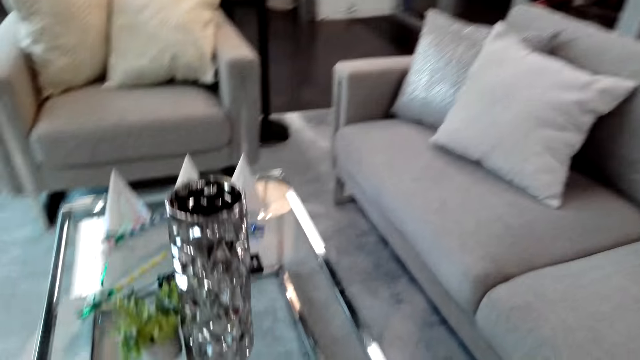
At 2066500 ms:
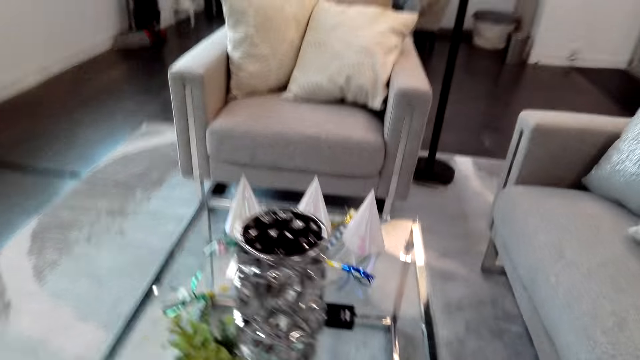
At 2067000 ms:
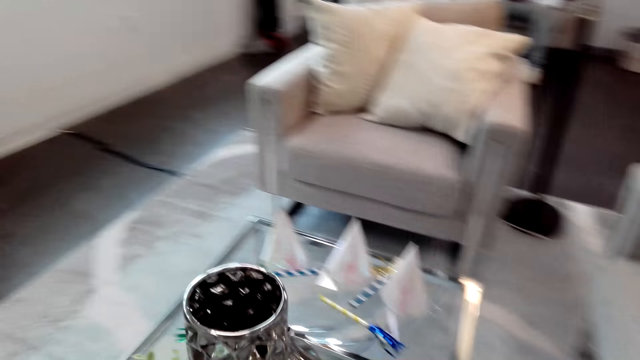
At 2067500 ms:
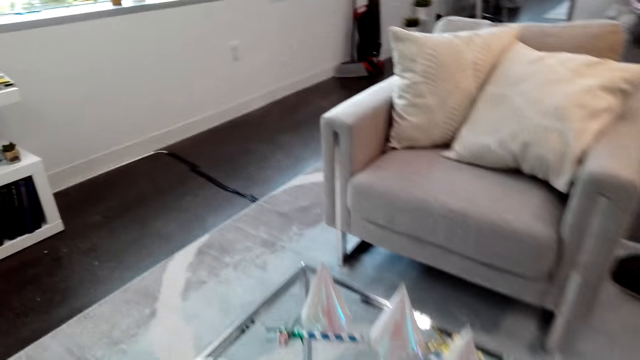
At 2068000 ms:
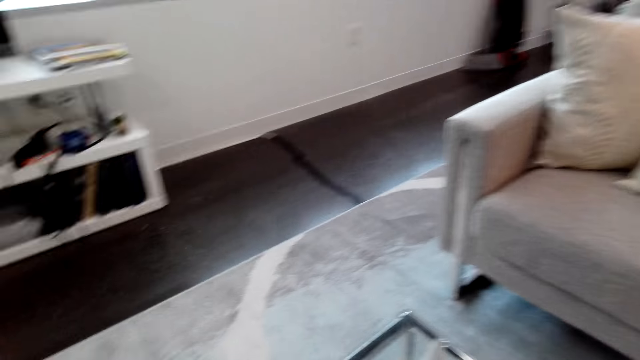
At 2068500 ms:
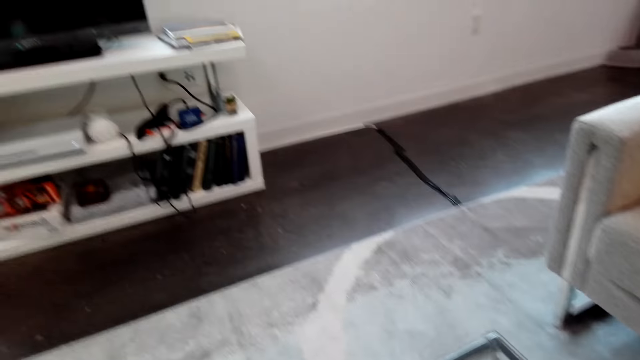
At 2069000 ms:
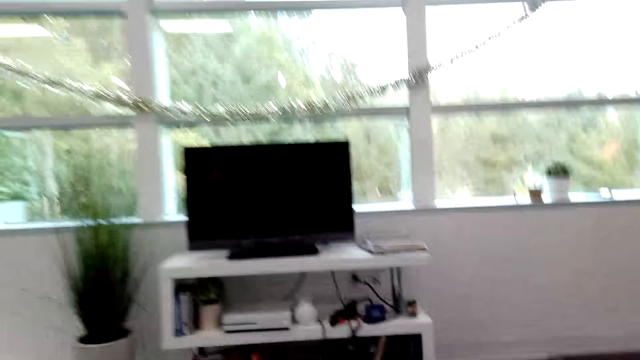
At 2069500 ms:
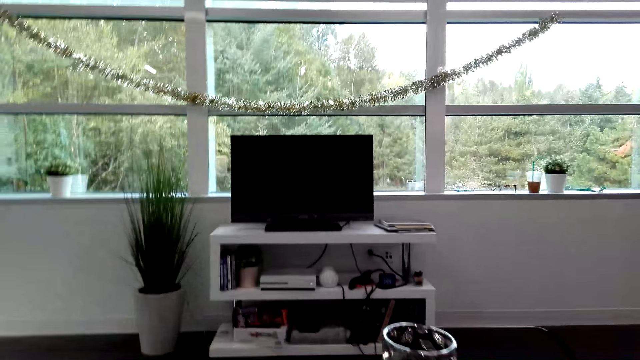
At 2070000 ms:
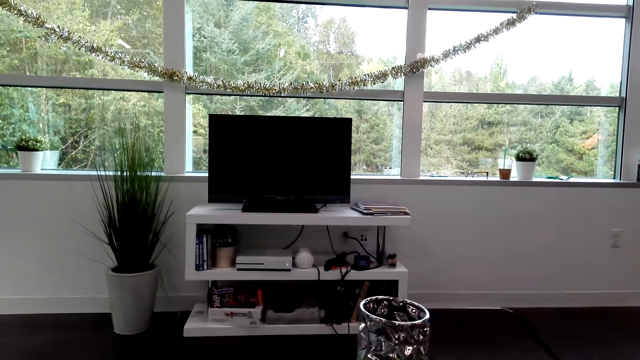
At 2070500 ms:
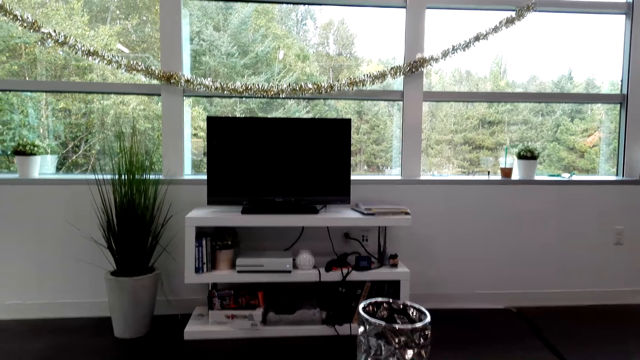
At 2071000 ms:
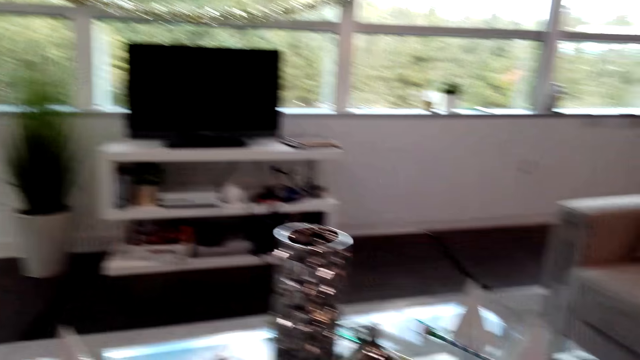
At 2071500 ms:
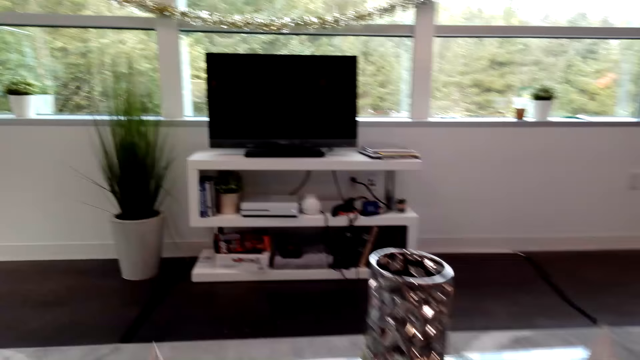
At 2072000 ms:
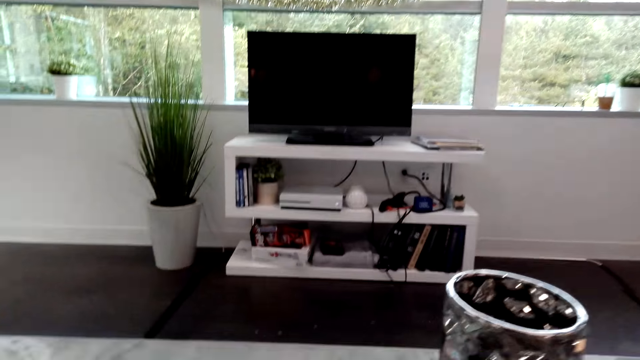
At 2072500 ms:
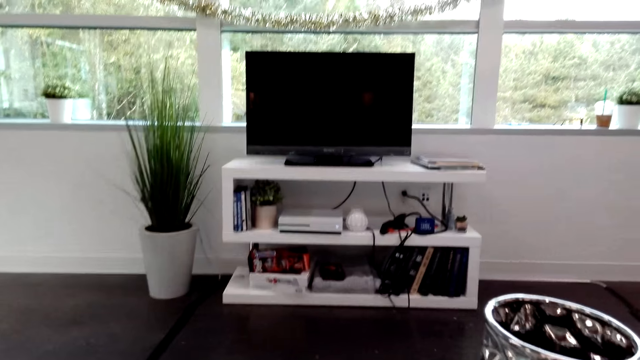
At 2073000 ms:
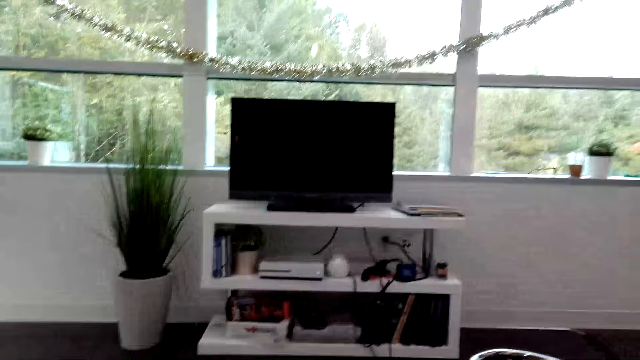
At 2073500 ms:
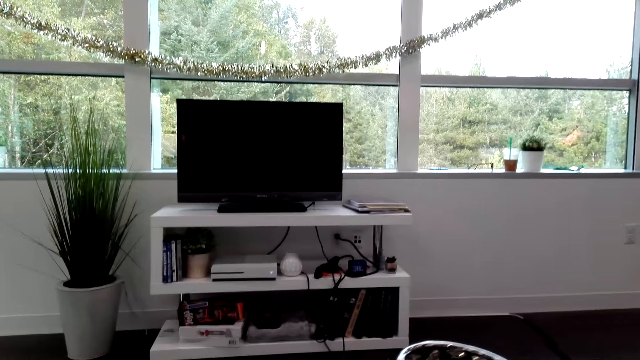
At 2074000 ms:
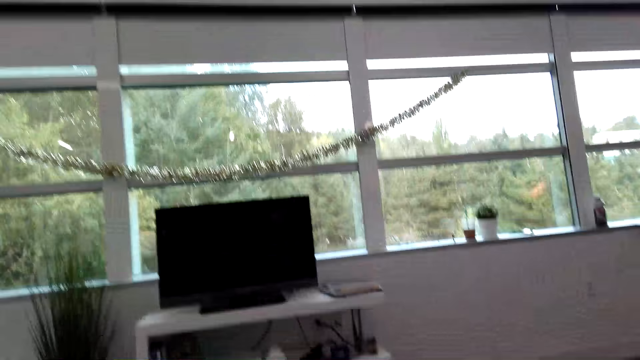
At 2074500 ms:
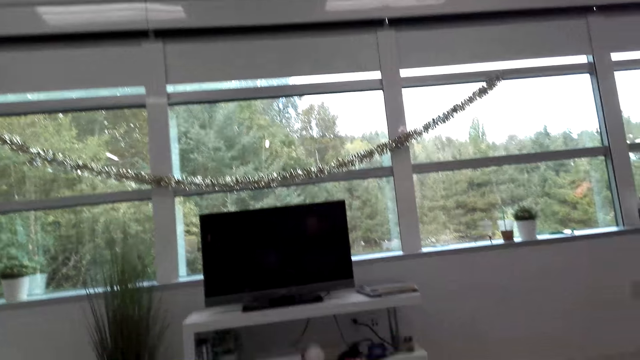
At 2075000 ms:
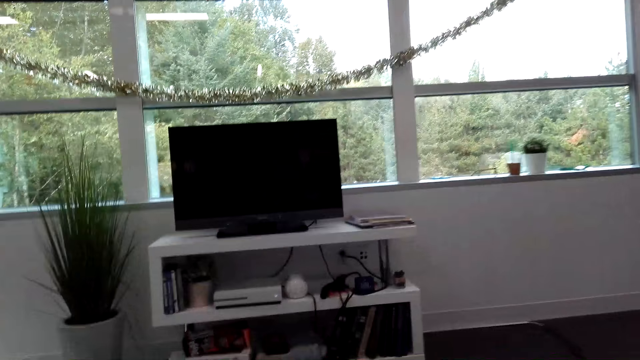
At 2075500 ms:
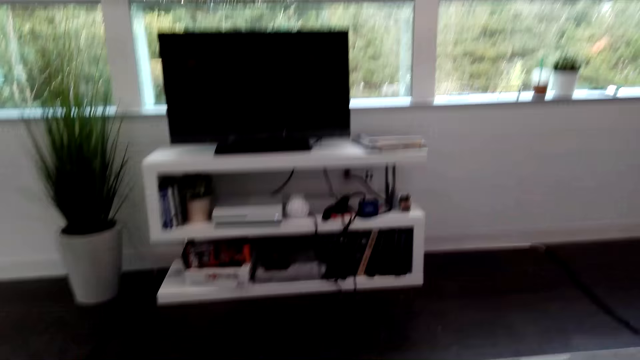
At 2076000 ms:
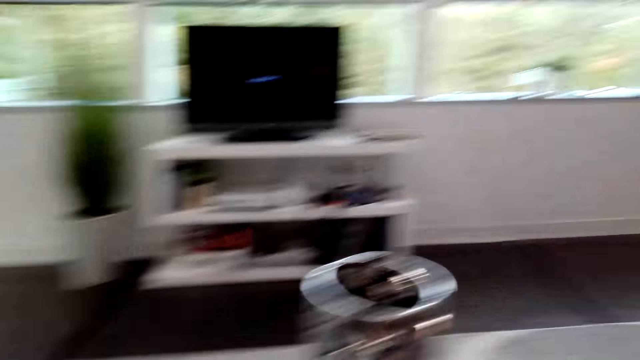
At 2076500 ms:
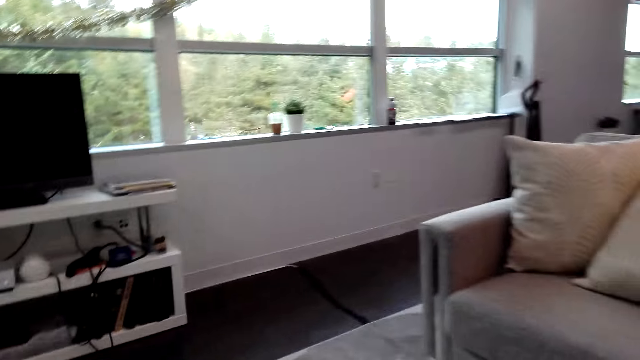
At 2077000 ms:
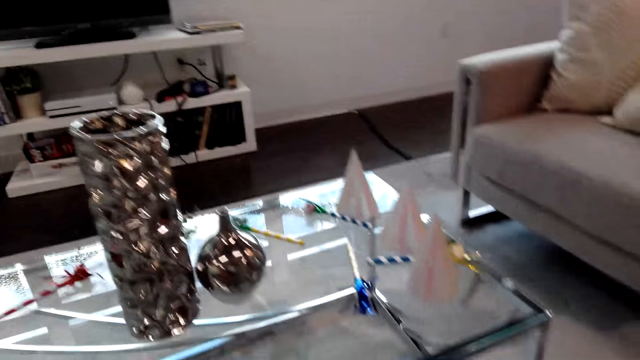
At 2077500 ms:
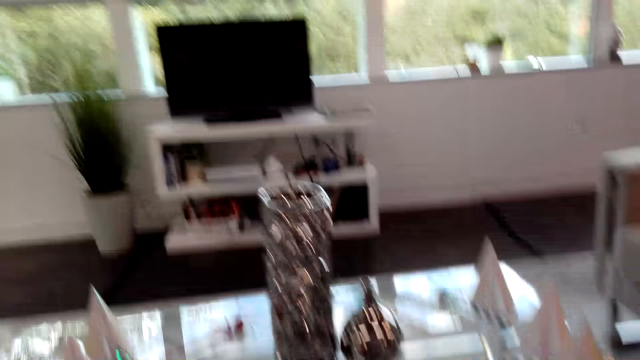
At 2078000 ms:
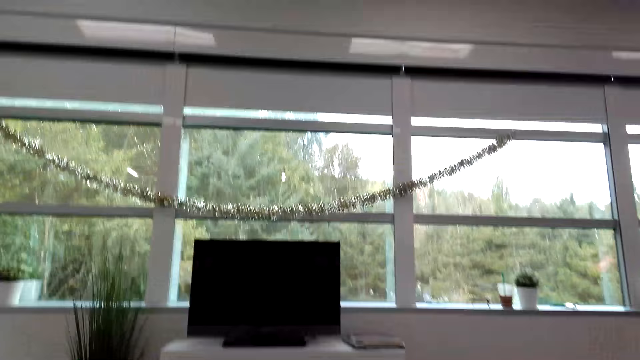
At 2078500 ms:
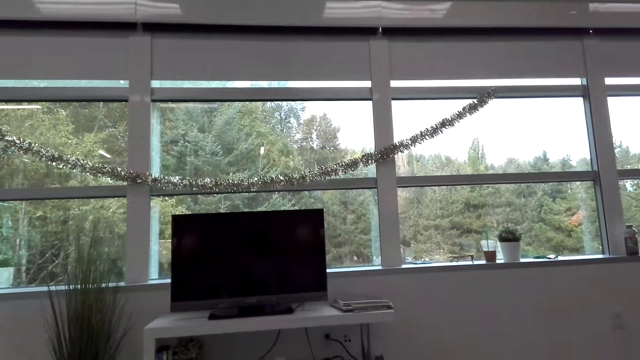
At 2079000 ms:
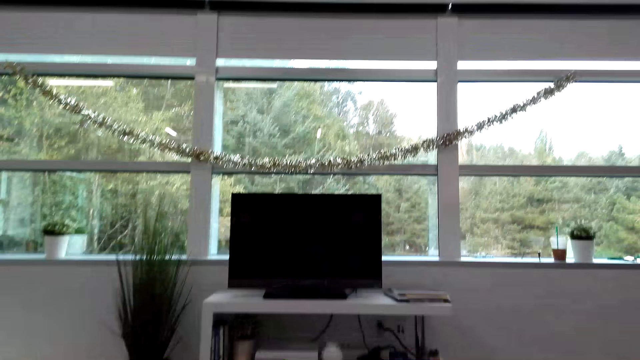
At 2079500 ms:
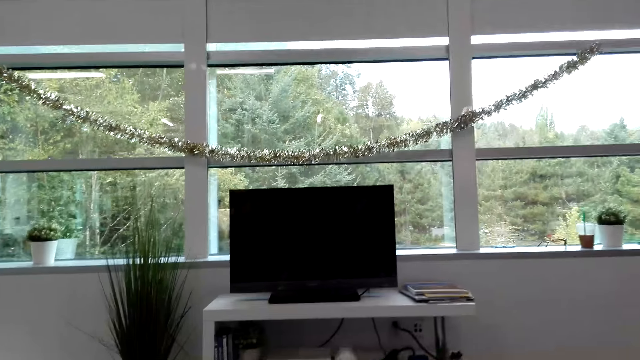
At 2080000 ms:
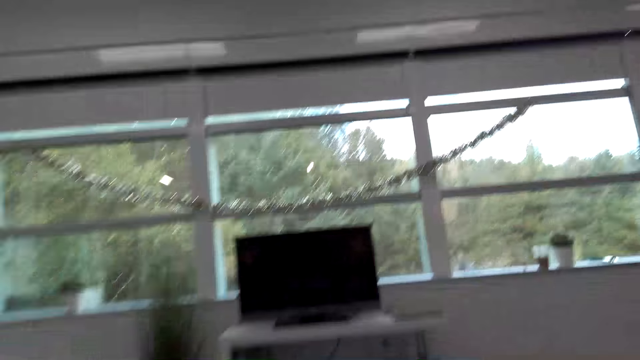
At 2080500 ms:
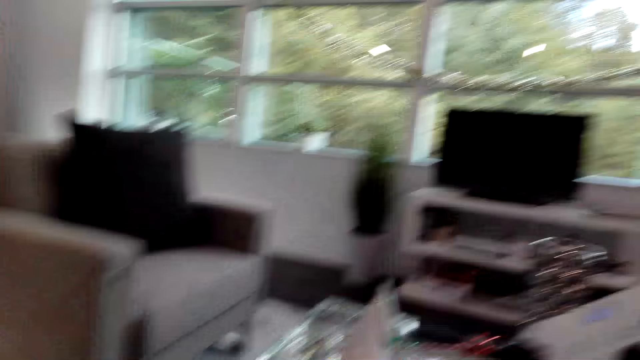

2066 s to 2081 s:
A man converses with the camera wearer. The camera wearer looks around the house.

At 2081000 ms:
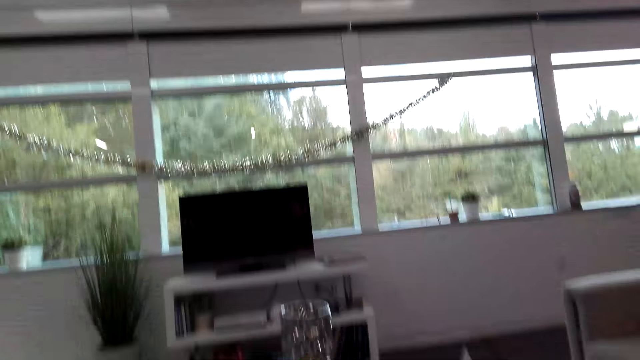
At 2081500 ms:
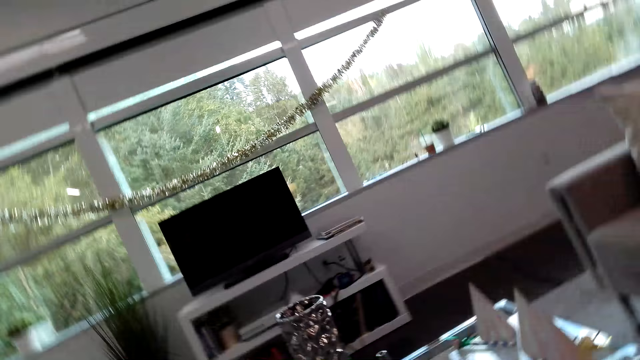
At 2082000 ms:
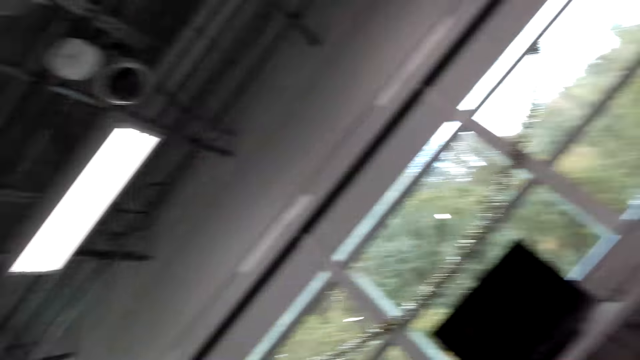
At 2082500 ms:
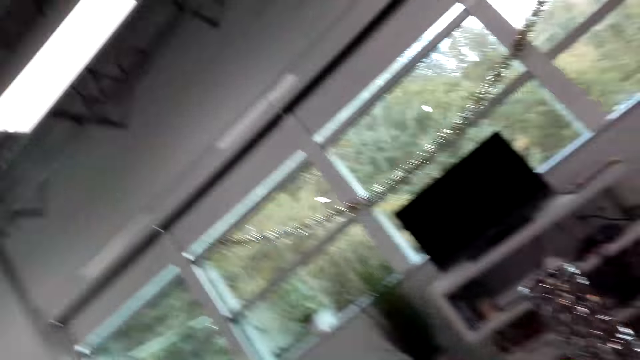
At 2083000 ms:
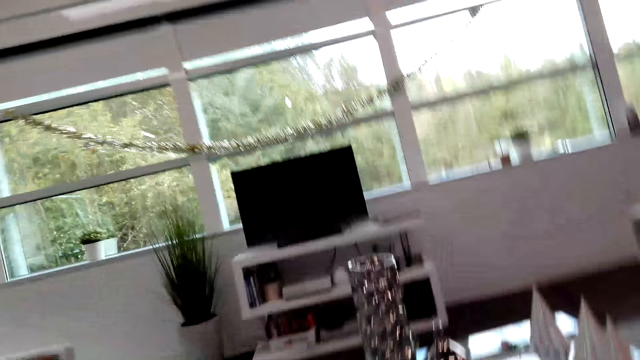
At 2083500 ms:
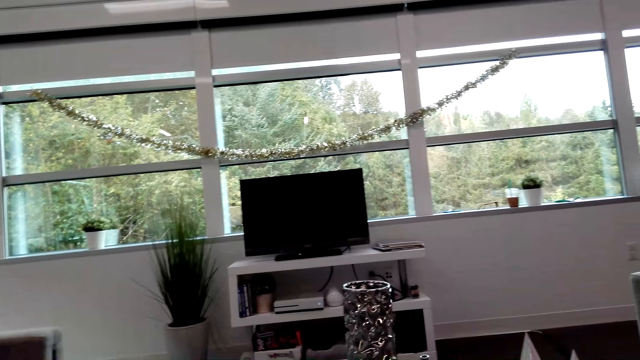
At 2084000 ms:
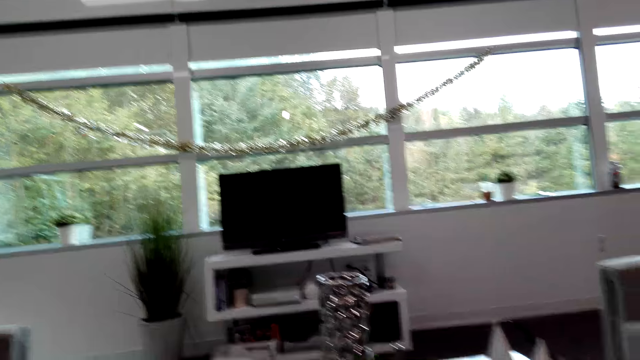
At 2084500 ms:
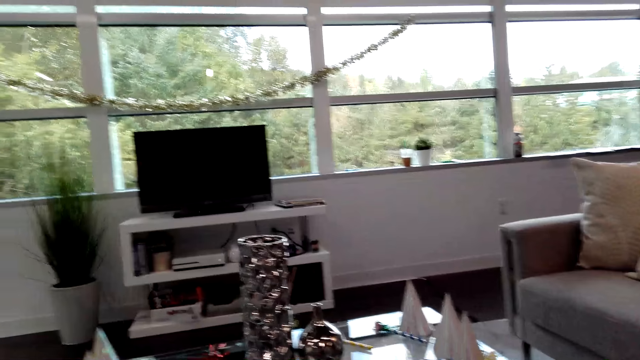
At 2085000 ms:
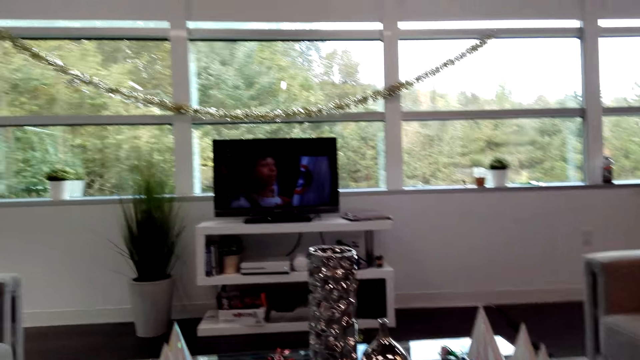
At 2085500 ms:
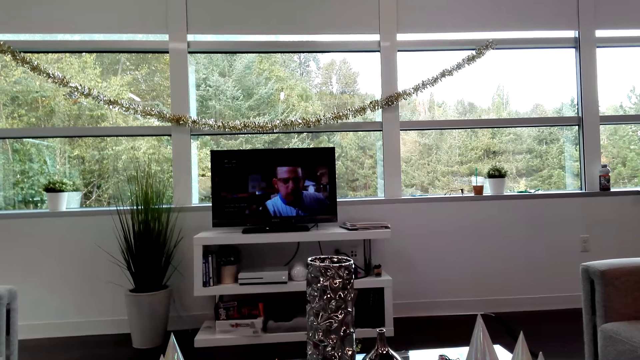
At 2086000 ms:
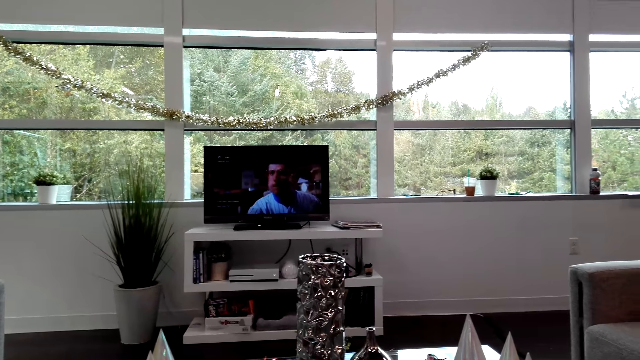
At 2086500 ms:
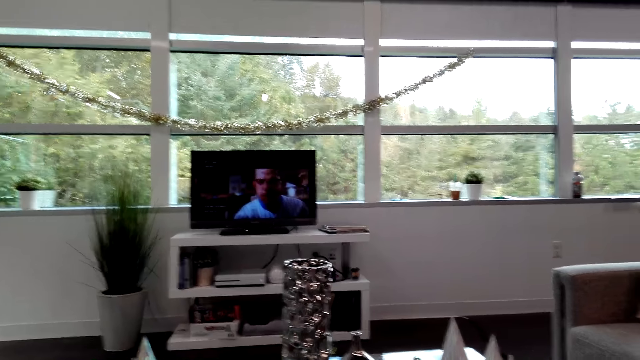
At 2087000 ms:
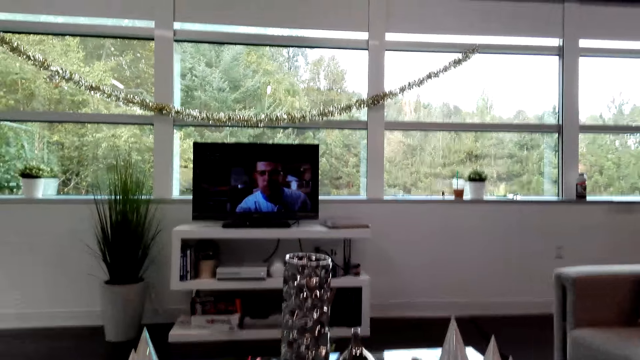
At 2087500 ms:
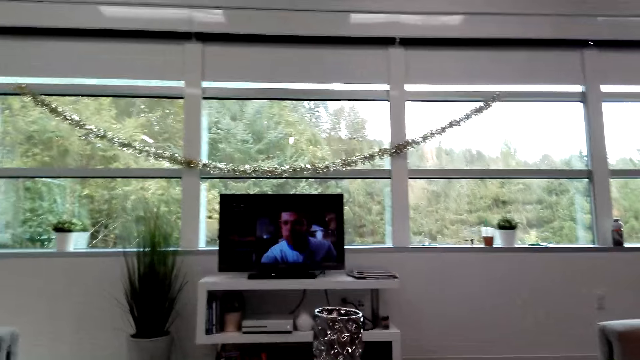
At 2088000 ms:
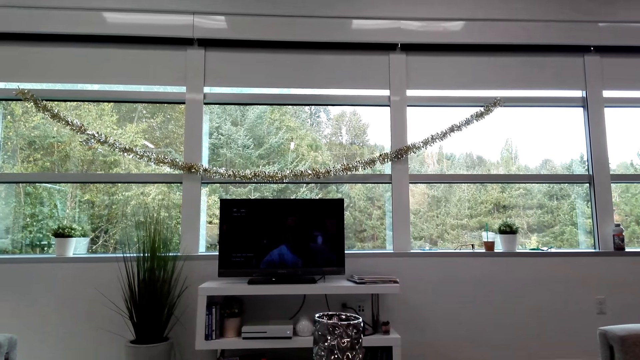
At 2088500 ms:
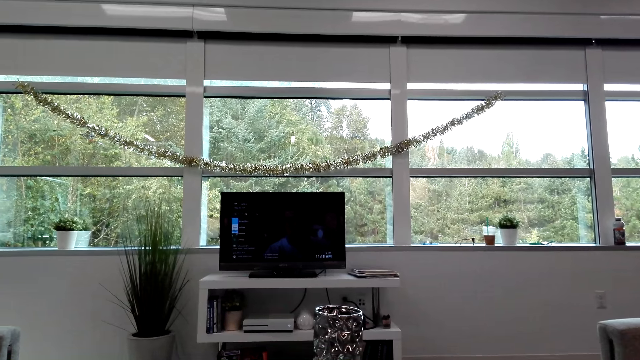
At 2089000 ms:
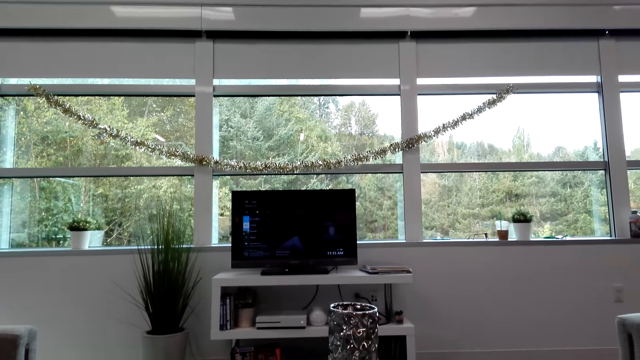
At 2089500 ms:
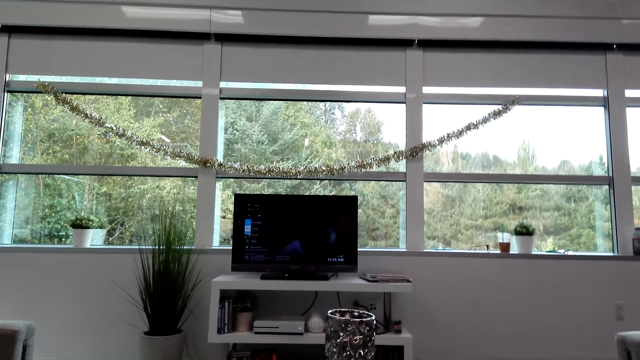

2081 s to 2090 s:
The camera wearer turns on the television. They watch the television. They converse with a man. They scroll the television.
